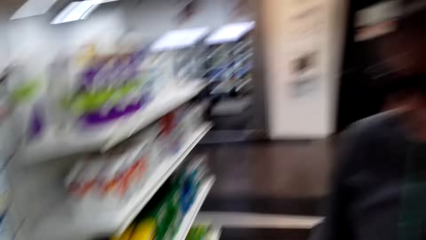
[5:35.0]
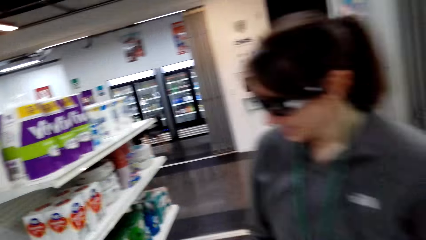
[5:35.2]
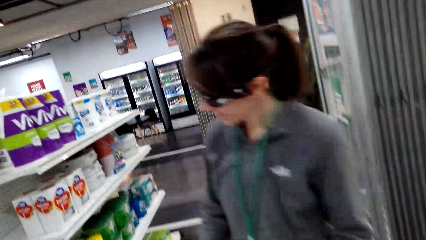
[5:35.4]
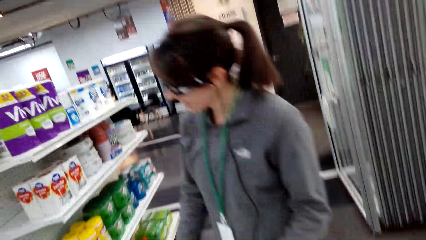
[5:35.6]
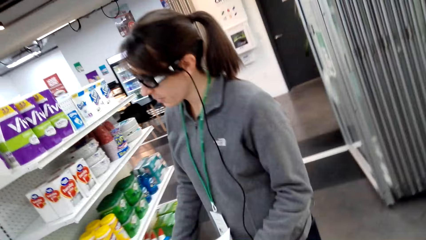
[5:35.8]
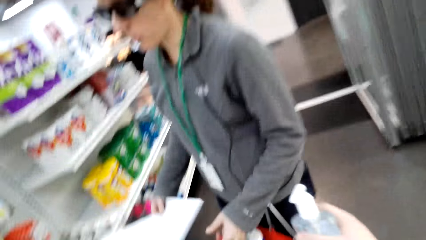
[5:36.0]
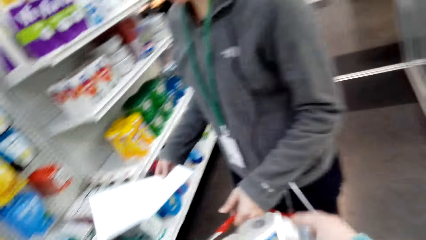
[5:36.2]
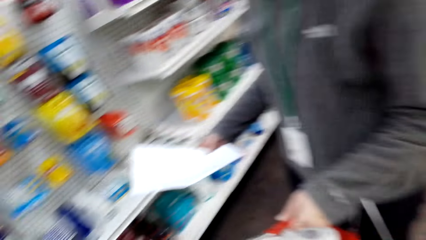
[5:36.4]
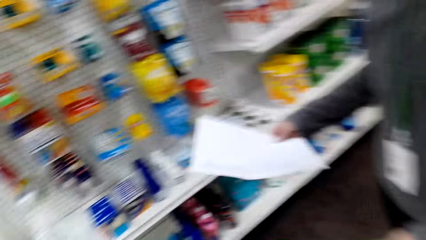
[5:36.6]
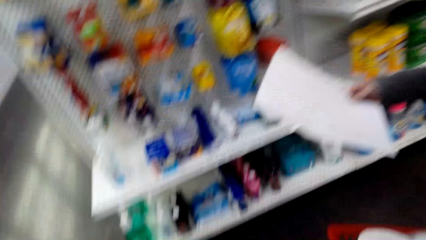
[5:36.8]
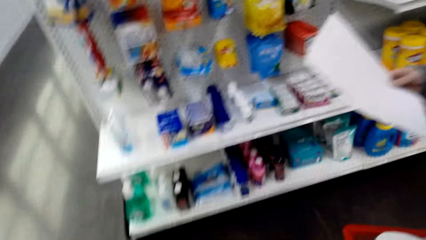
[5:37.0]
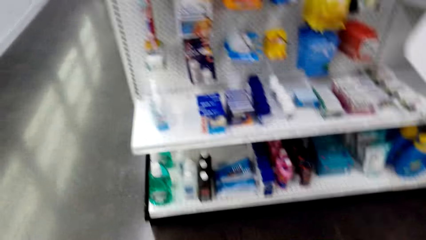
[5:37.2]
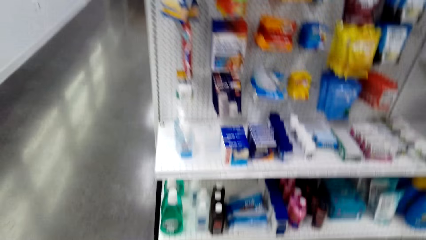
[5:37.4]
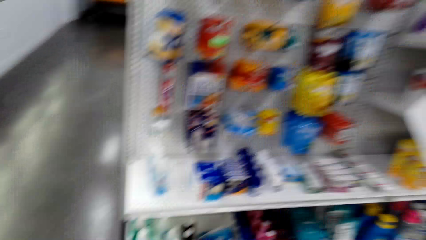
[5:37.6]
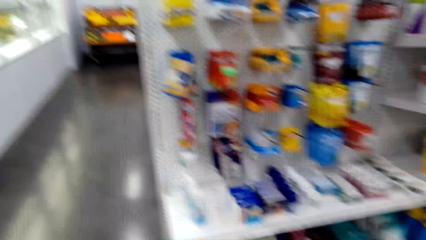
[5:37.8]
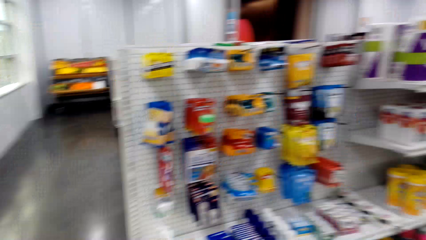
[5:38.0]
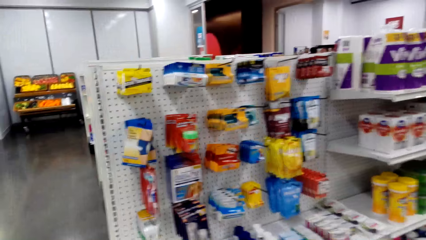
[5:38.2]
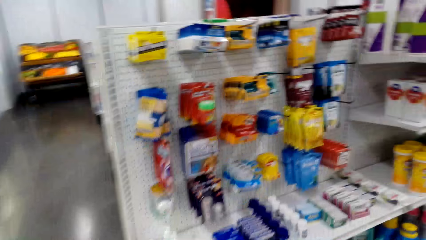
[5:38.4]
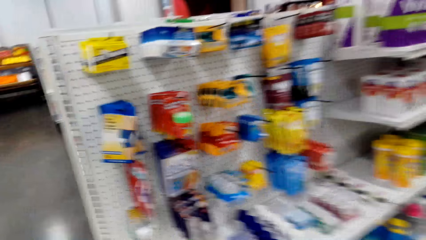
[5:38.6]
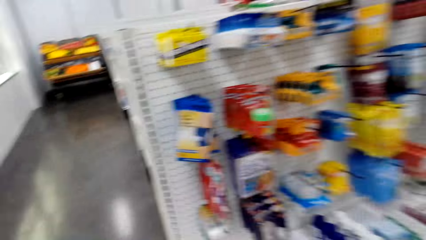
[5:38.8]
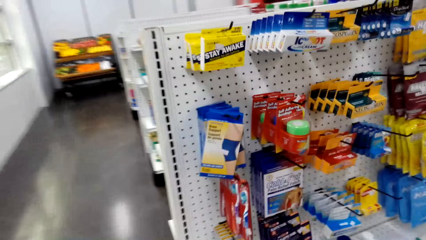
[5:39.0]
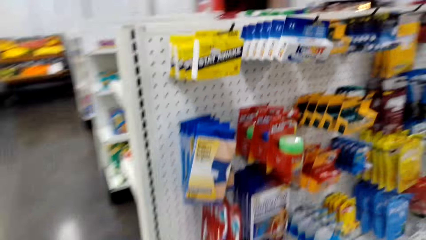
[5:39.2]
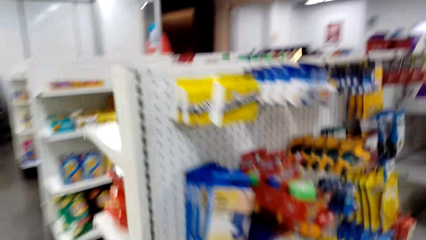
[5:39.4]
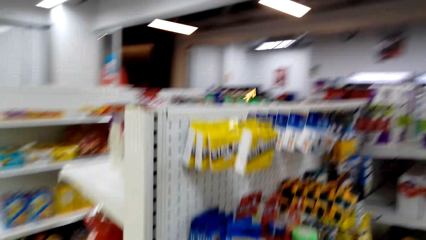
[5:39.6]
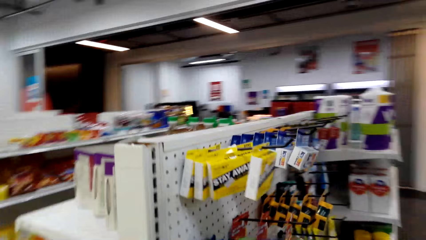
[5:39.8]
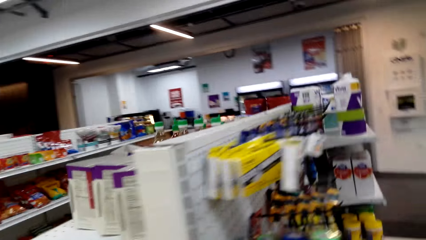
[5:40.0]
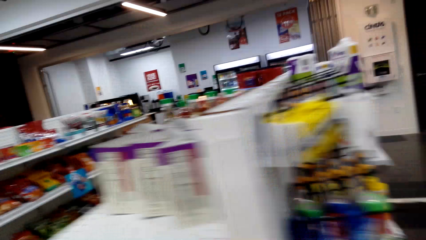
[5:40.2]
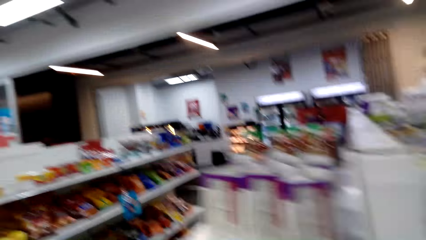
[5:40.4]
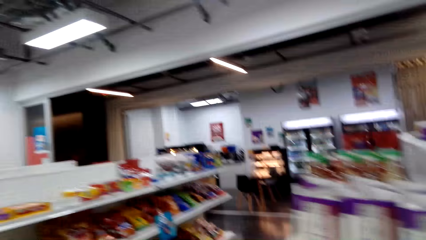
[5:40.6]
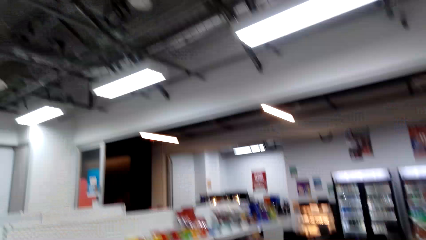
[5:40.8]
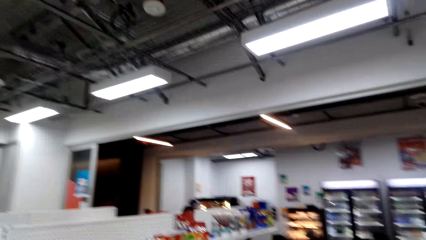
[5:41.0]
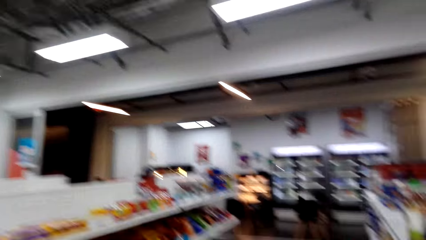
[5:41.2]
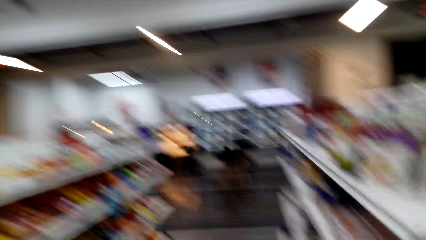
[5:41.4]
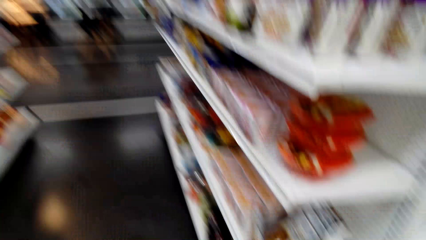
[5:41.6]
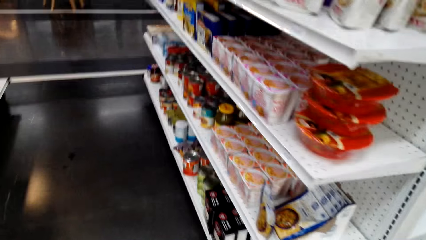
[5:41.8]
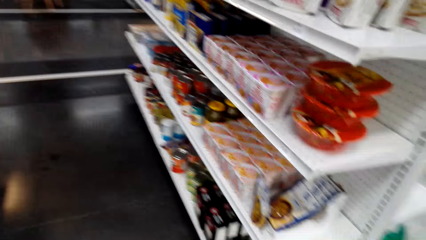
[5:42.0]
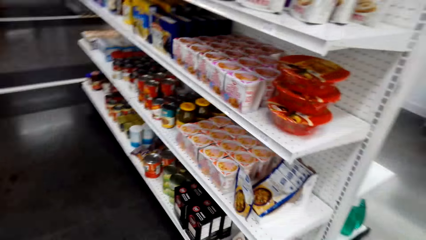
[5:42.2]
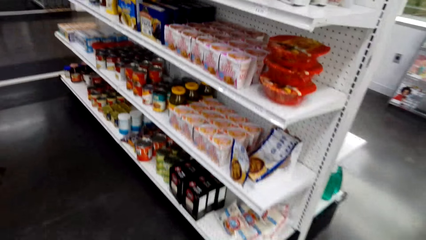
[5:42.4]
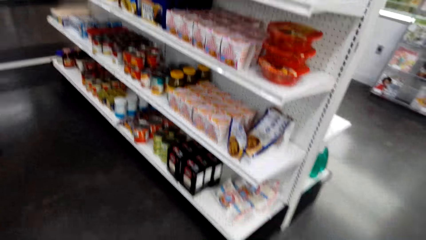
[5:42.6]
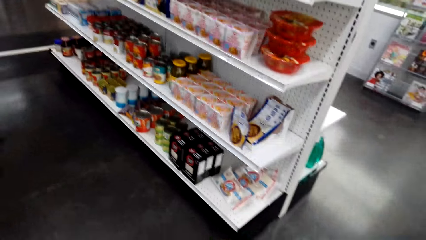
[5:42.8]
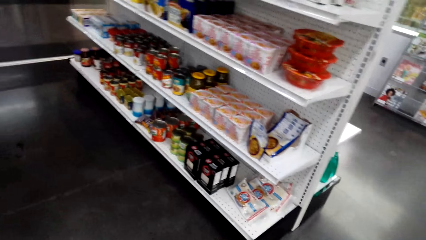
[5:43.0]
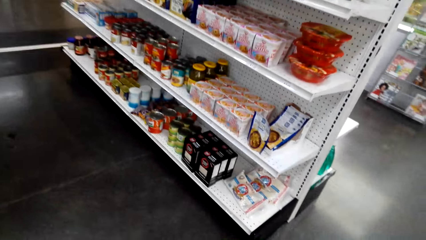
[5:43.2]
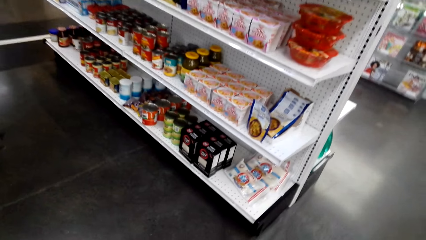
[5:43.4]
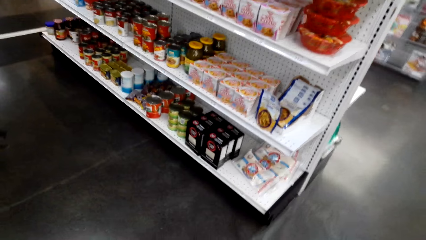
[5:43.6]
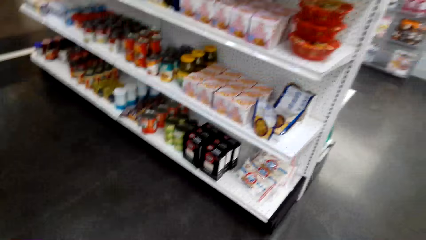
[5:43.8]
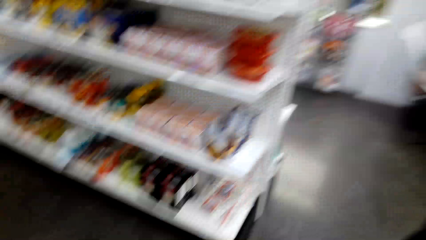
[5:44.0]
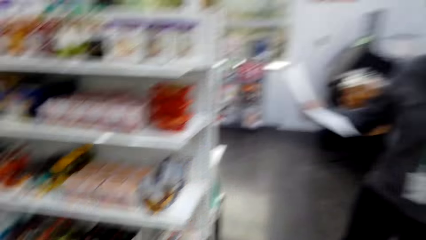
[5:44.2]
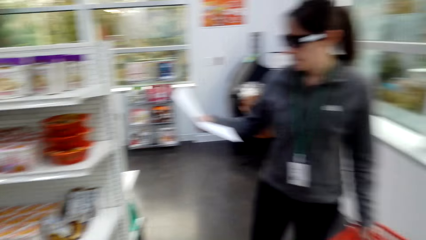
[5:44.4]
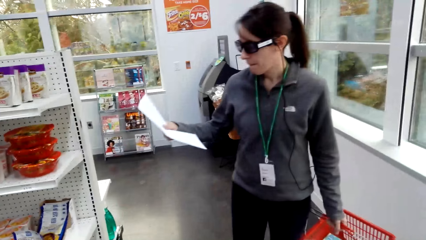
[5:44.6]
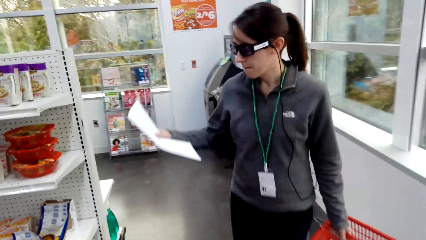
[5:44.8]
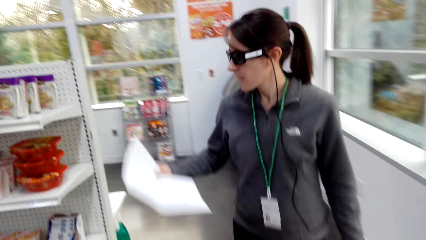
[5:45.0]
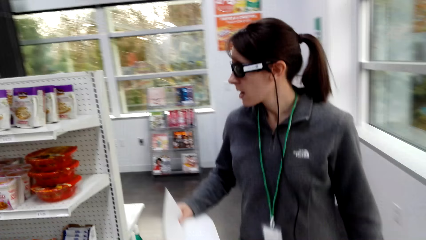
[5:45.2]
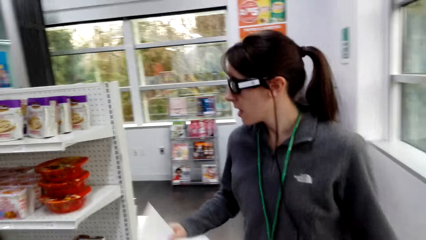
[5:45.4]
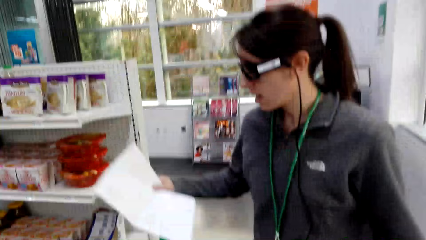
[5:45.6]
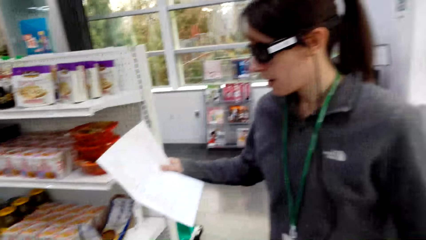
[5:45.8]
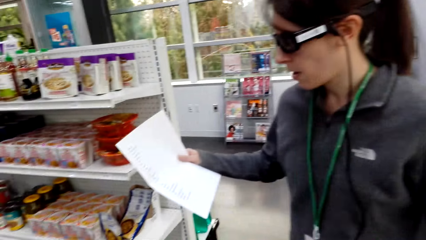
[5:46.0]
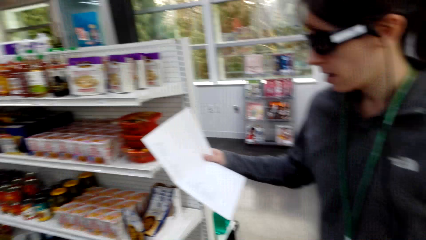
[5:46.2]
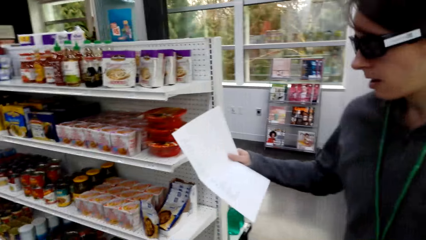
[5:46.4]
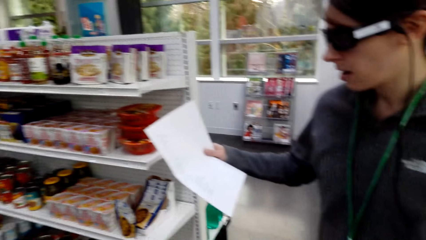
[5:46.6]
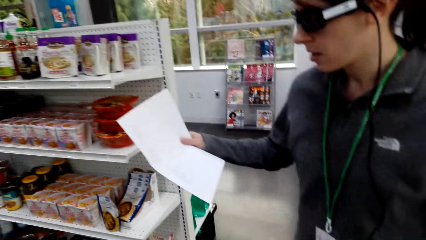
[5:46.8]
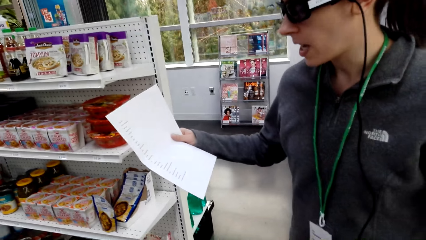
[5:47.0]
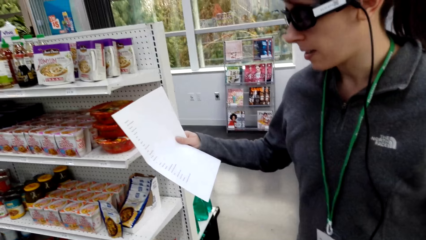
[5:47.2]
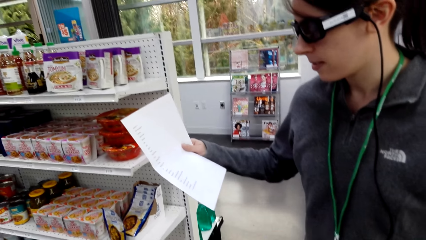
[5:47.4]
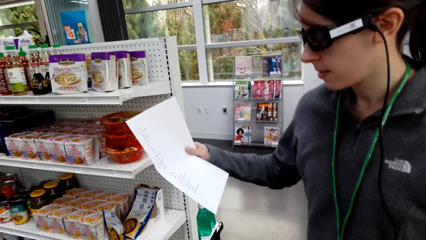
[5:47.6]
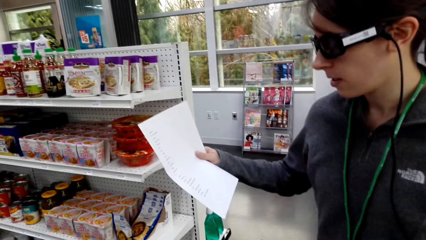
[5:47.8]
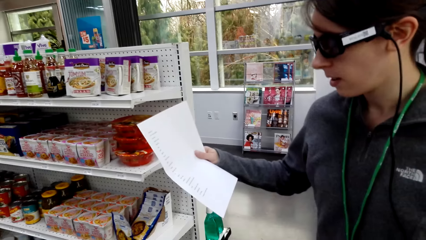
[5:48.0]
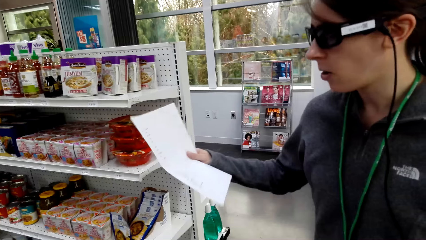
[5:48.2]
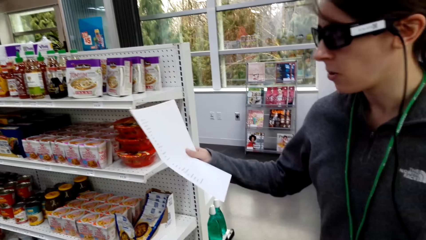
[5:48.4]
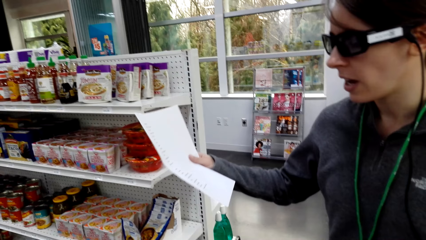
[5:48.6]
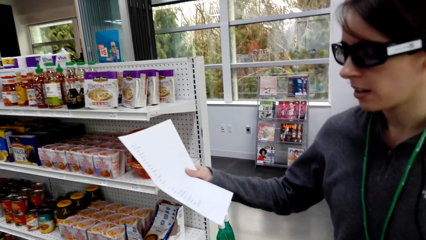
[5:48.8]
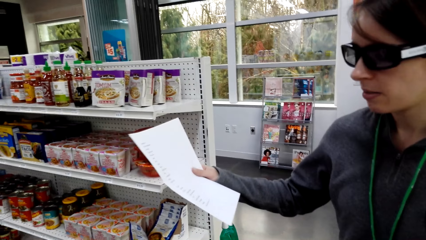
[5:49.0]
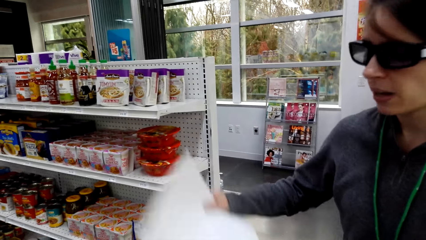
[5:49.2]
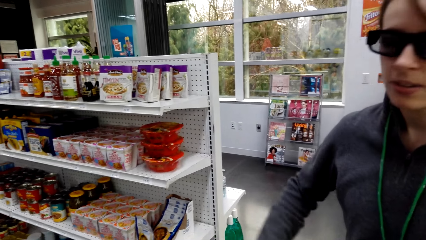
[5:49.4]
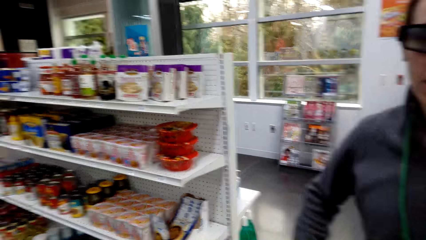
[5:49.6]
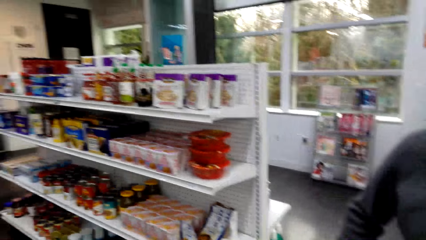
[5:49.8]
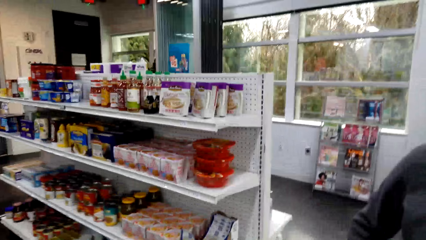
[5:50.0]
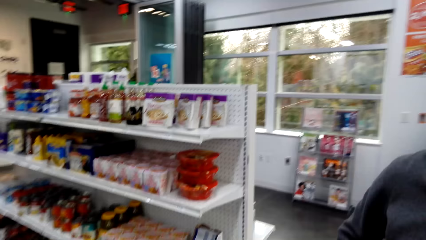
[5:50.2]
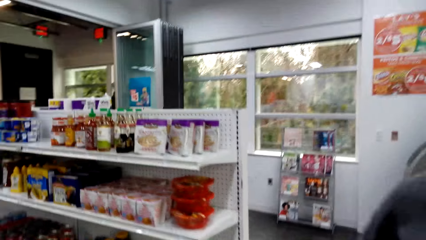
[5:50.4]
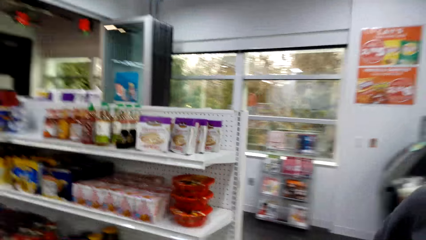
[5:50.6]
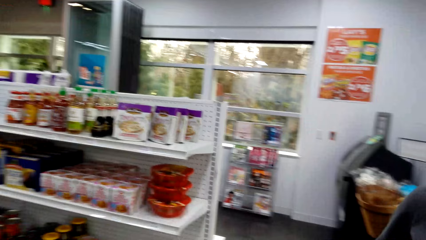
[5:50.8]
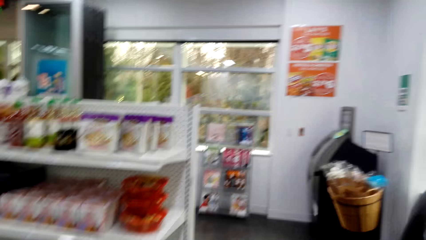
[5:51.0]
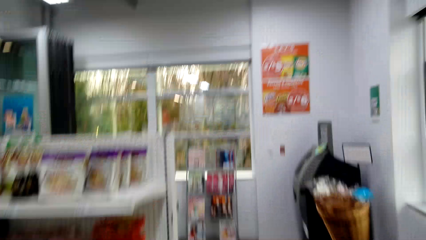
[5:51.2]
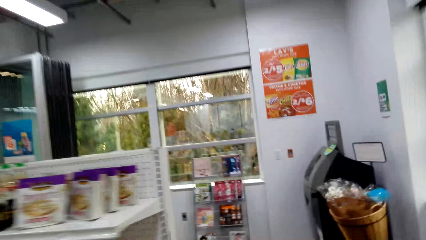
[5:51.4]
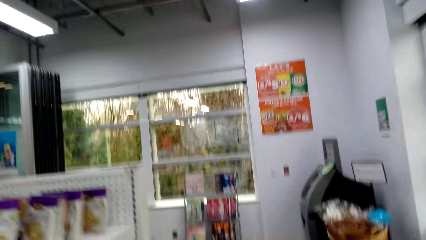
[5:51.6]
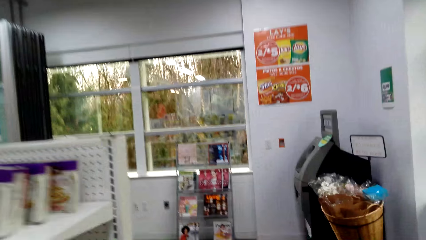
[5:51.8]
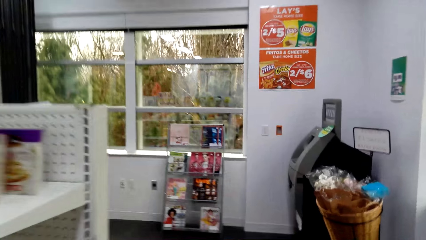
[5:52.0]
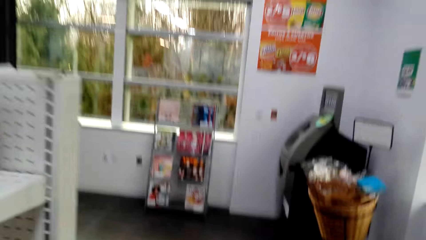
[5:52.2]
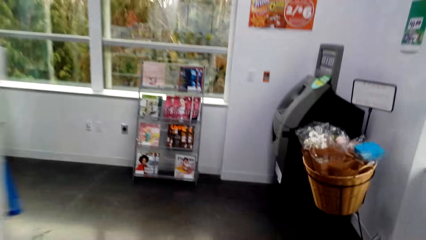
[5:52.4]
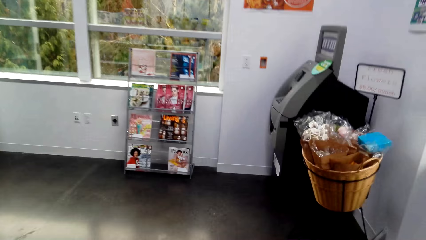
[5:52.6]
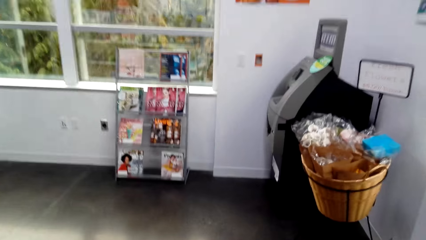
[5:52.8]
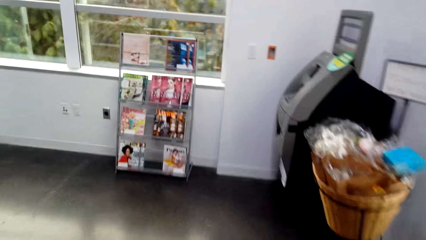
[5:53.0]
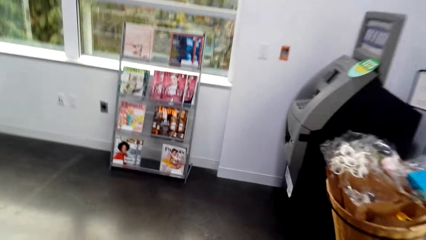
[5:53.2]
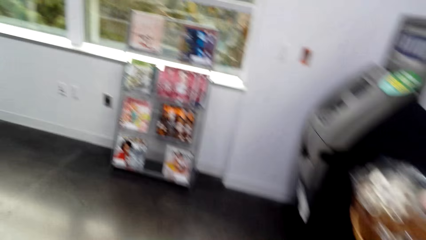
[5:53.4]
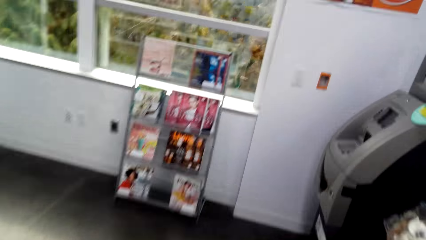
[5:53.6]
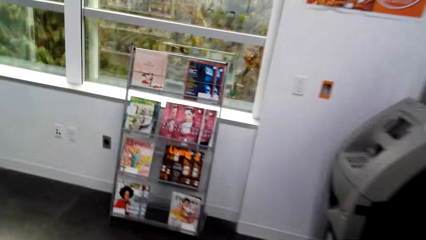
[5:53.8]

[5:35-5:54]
The camera wearer picks foot spray. A woman walks around. The camera wearer walks around the supermarket. They look at the woman. The woman checks a shopping list. The camera wearer walks around.
